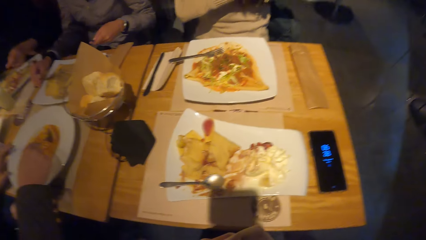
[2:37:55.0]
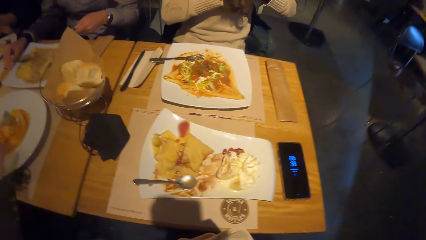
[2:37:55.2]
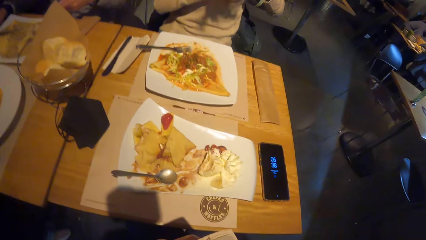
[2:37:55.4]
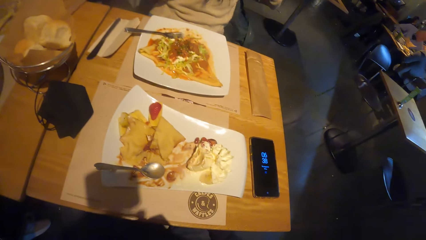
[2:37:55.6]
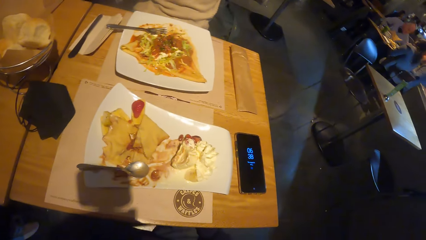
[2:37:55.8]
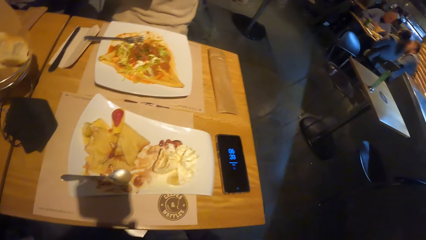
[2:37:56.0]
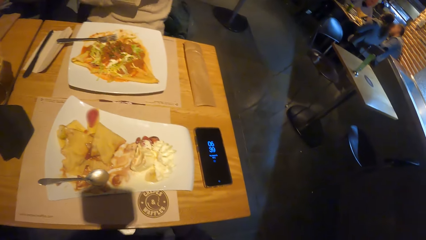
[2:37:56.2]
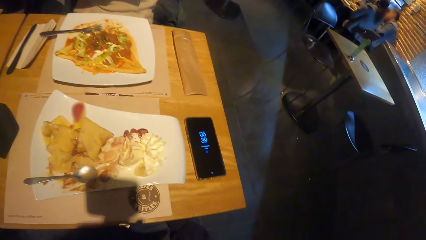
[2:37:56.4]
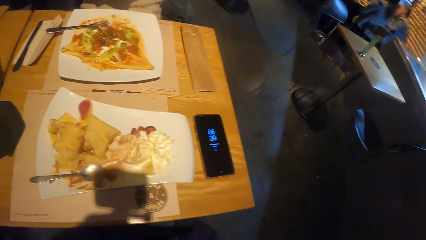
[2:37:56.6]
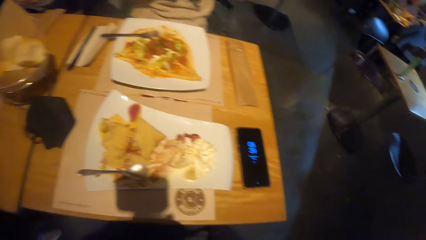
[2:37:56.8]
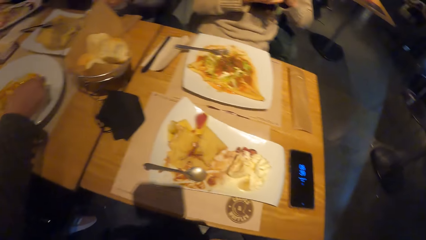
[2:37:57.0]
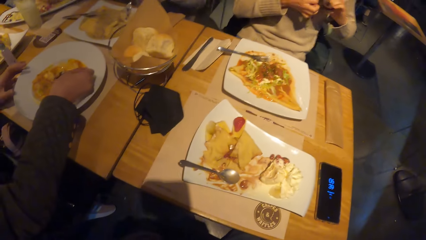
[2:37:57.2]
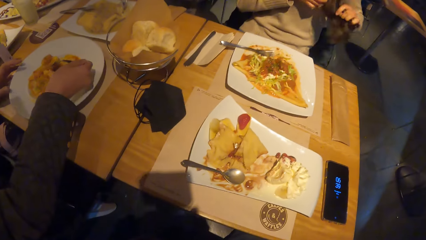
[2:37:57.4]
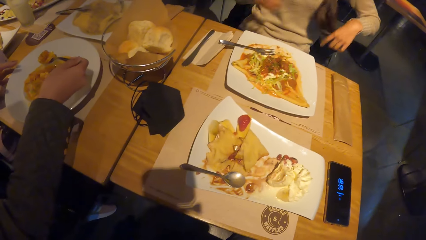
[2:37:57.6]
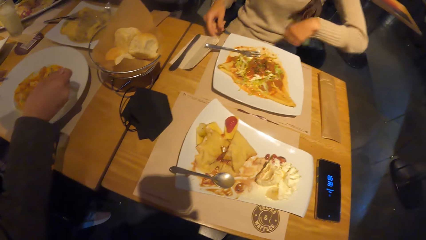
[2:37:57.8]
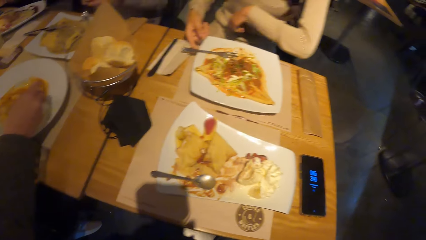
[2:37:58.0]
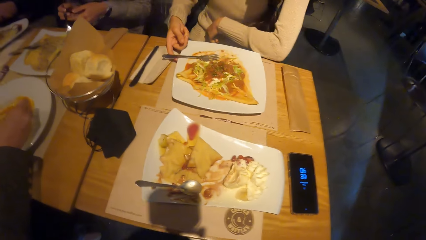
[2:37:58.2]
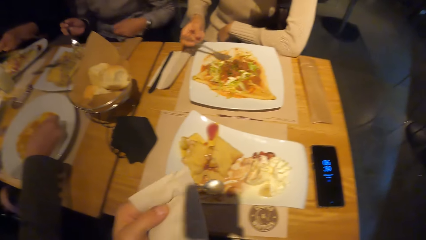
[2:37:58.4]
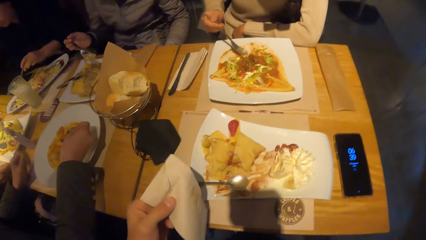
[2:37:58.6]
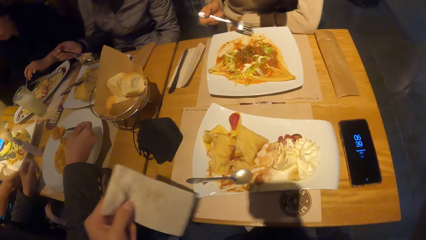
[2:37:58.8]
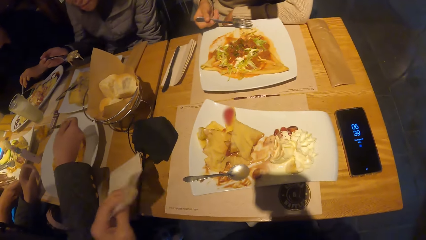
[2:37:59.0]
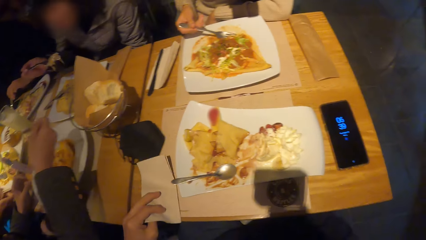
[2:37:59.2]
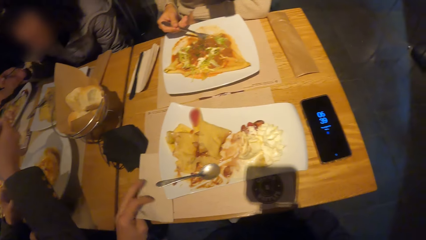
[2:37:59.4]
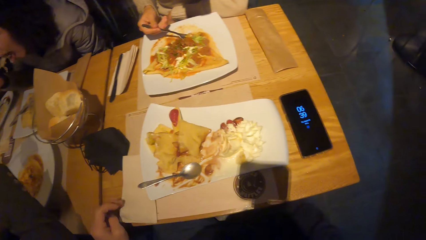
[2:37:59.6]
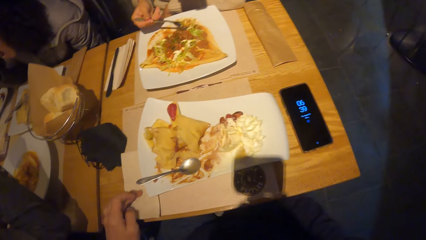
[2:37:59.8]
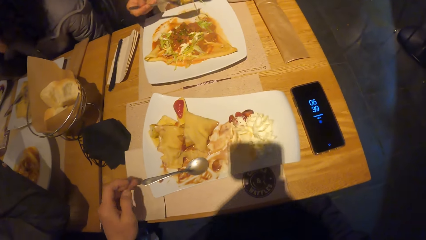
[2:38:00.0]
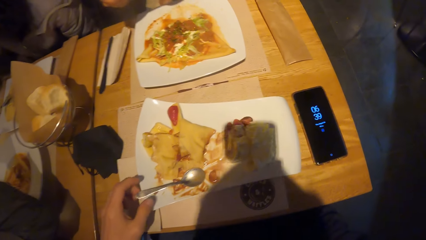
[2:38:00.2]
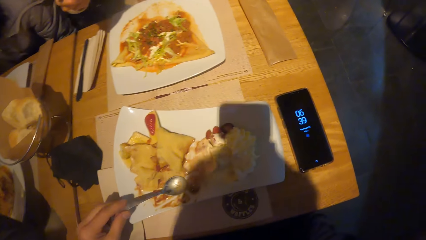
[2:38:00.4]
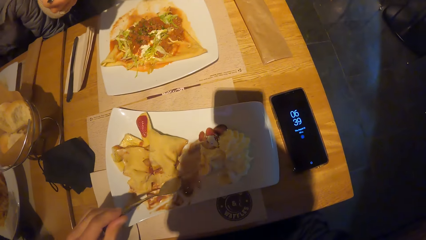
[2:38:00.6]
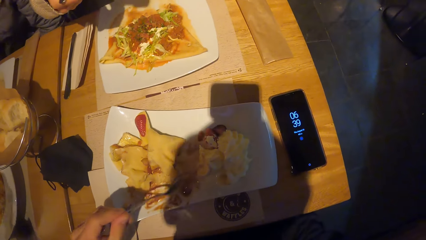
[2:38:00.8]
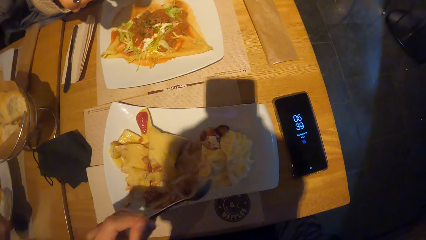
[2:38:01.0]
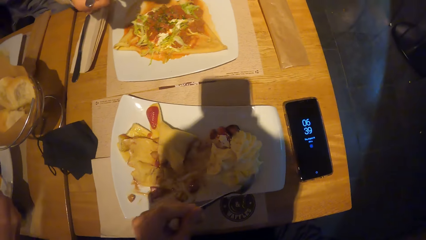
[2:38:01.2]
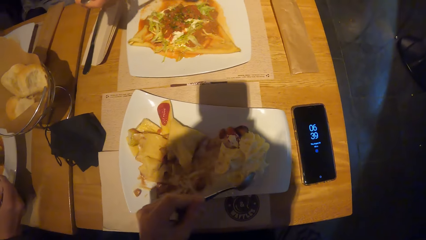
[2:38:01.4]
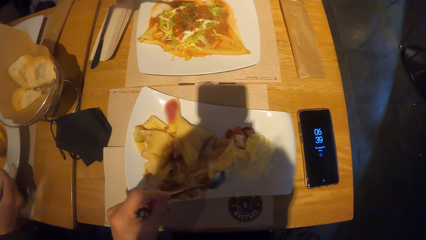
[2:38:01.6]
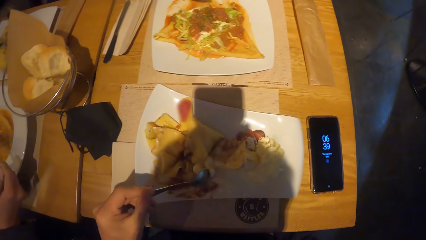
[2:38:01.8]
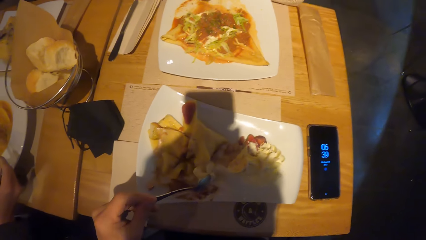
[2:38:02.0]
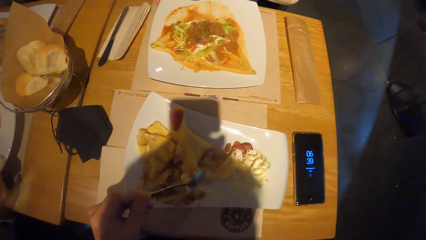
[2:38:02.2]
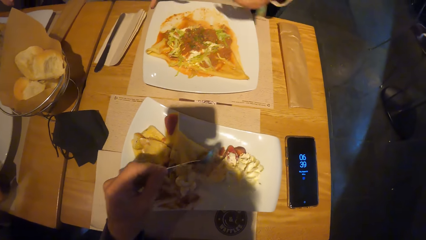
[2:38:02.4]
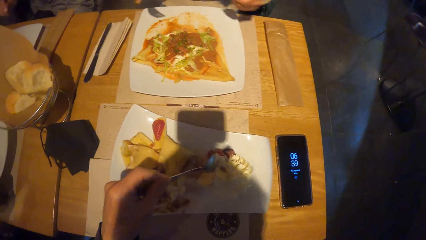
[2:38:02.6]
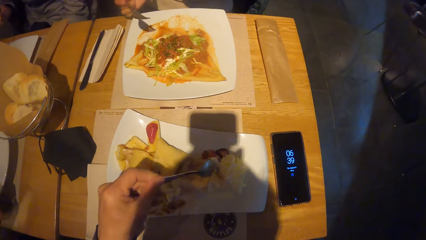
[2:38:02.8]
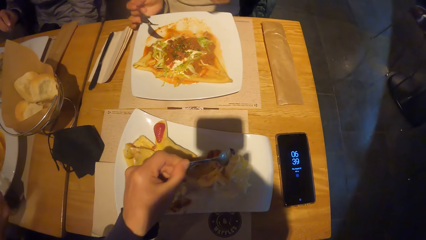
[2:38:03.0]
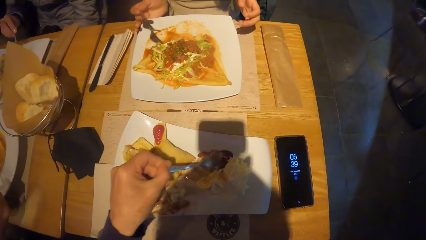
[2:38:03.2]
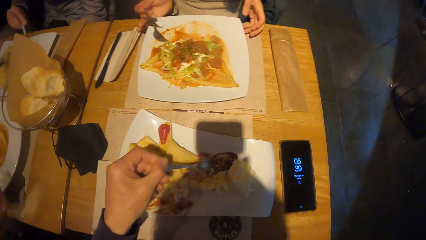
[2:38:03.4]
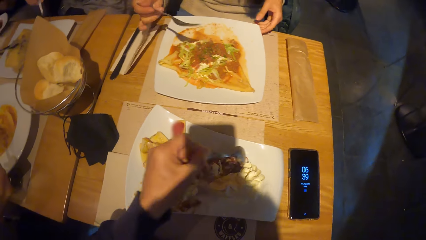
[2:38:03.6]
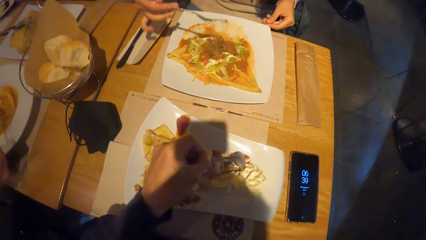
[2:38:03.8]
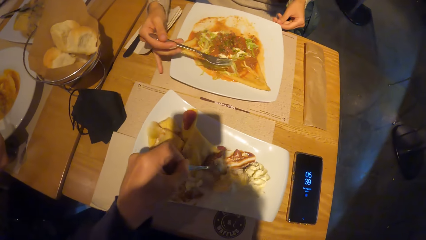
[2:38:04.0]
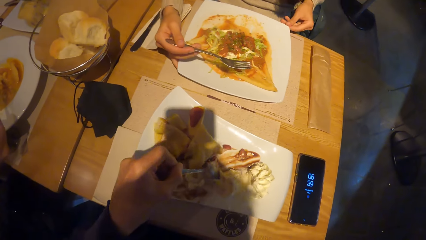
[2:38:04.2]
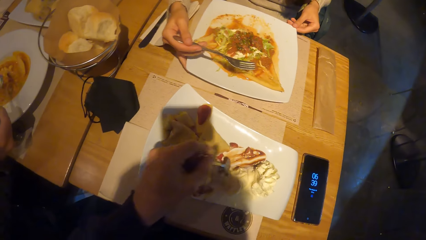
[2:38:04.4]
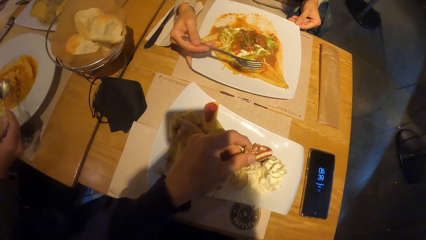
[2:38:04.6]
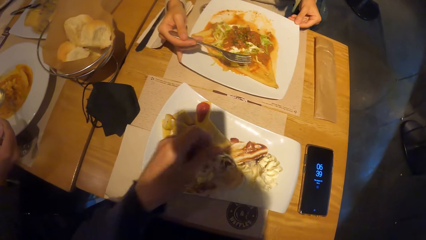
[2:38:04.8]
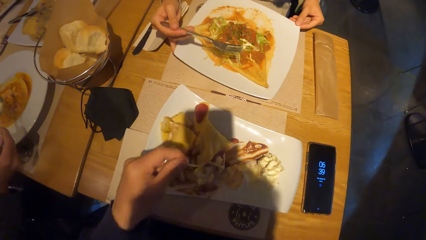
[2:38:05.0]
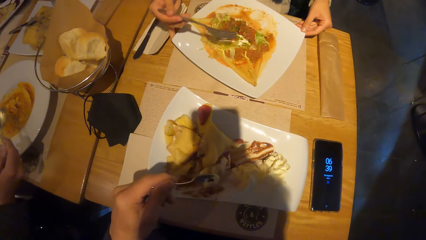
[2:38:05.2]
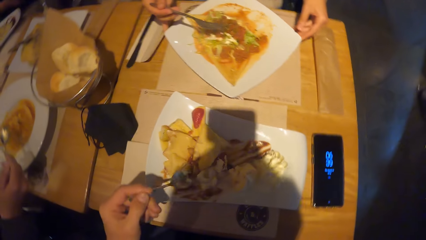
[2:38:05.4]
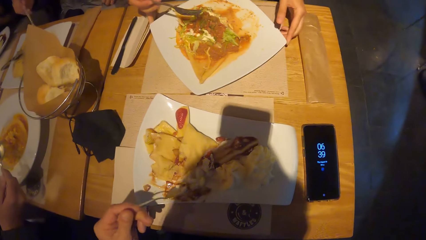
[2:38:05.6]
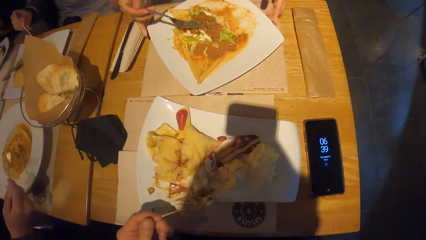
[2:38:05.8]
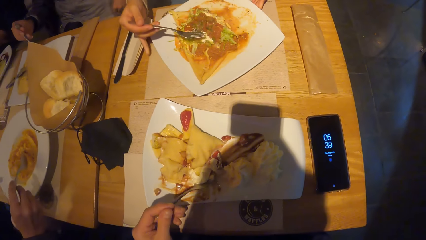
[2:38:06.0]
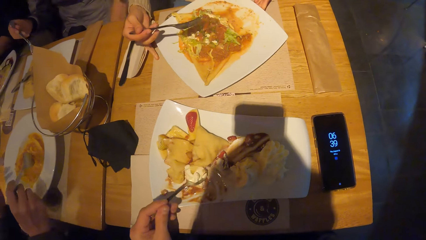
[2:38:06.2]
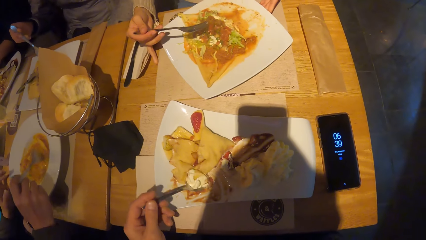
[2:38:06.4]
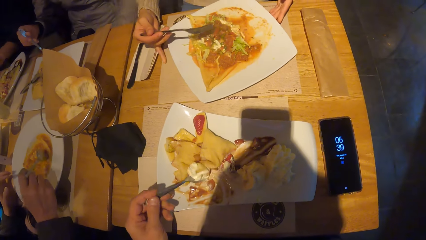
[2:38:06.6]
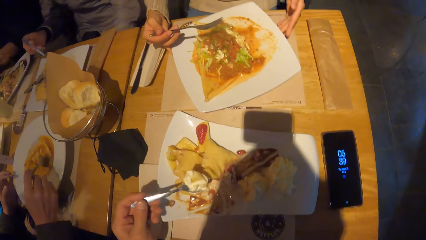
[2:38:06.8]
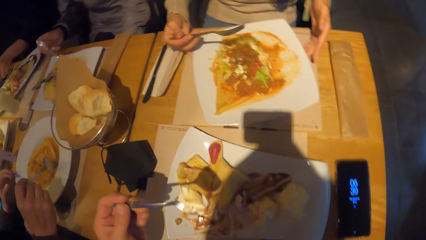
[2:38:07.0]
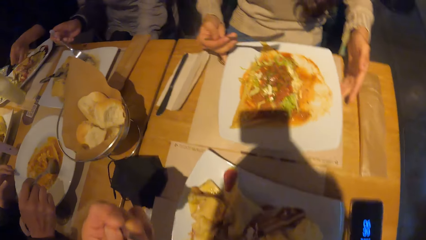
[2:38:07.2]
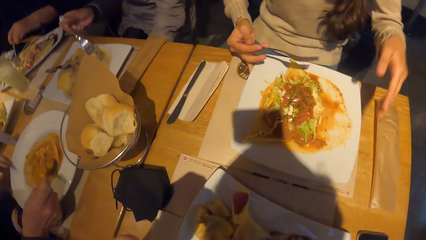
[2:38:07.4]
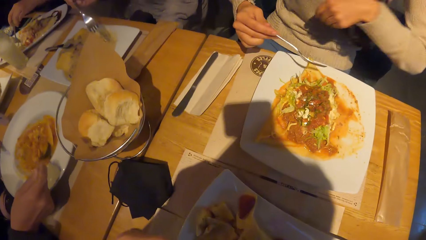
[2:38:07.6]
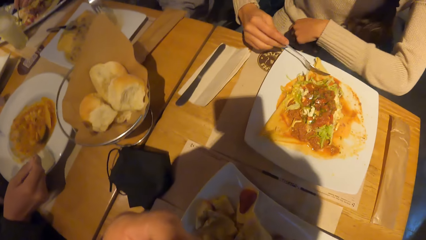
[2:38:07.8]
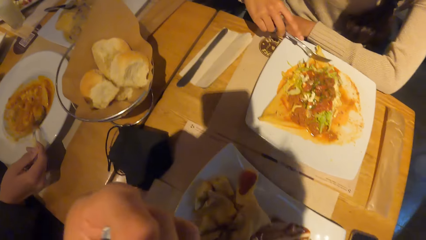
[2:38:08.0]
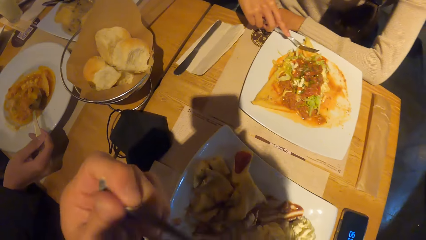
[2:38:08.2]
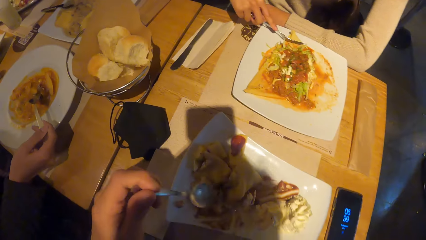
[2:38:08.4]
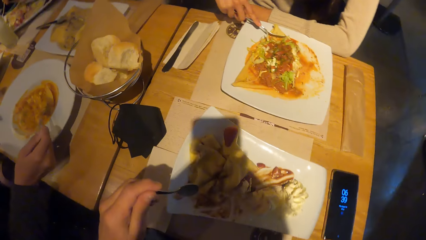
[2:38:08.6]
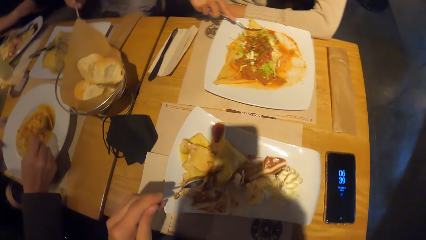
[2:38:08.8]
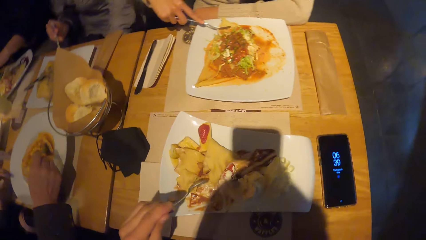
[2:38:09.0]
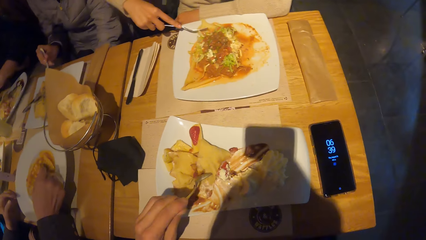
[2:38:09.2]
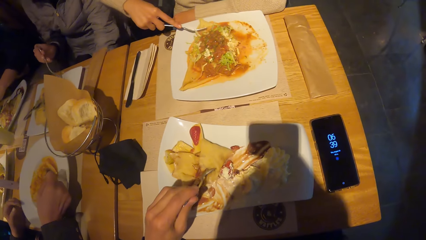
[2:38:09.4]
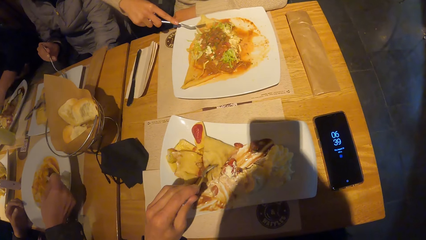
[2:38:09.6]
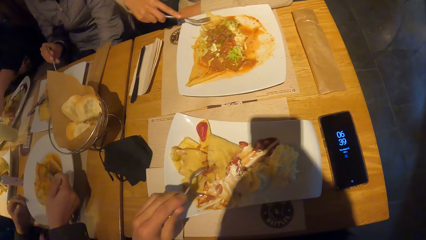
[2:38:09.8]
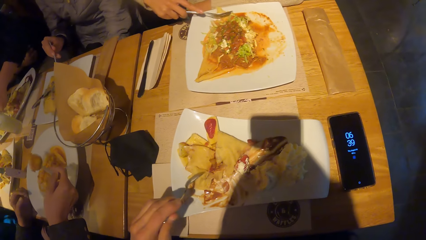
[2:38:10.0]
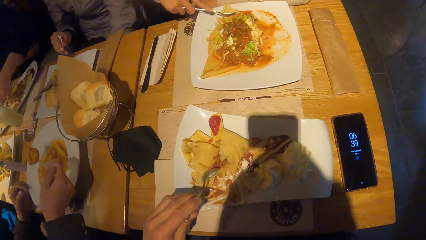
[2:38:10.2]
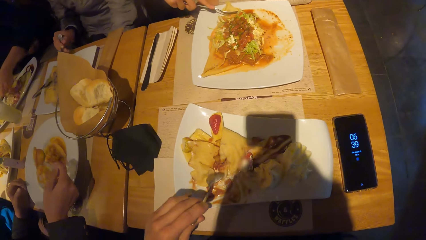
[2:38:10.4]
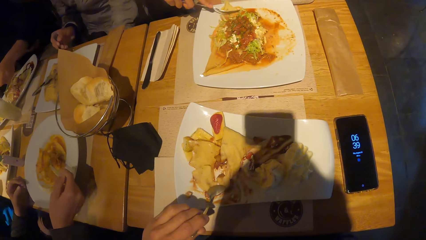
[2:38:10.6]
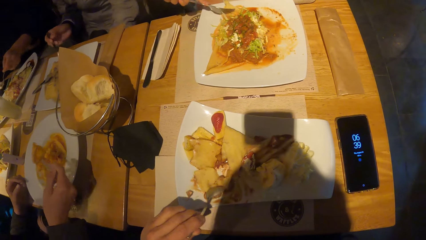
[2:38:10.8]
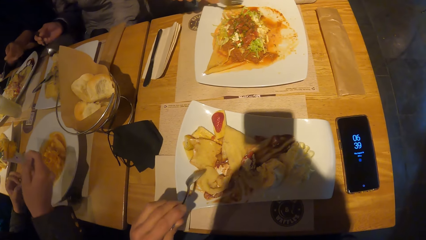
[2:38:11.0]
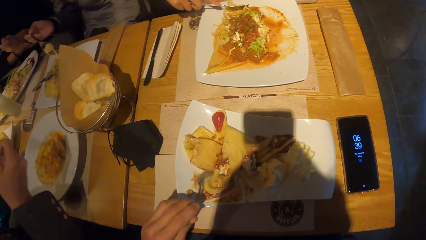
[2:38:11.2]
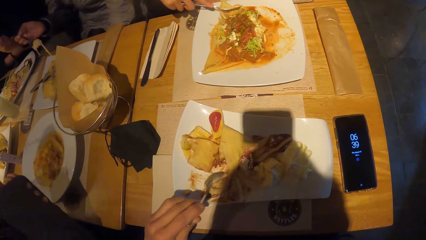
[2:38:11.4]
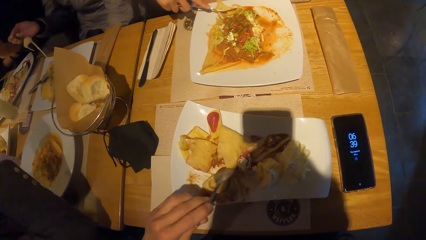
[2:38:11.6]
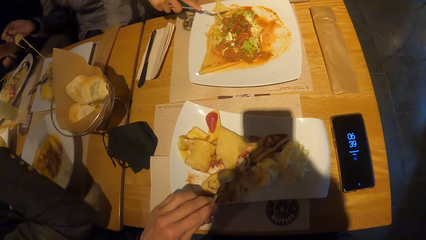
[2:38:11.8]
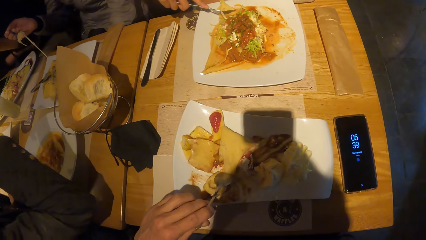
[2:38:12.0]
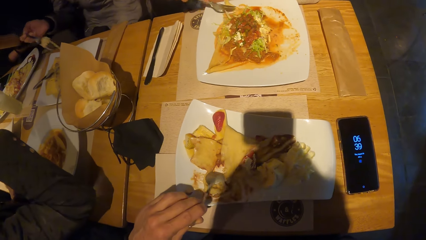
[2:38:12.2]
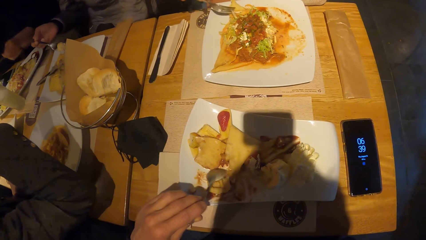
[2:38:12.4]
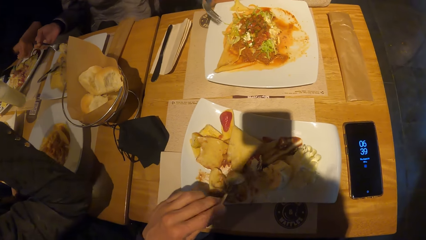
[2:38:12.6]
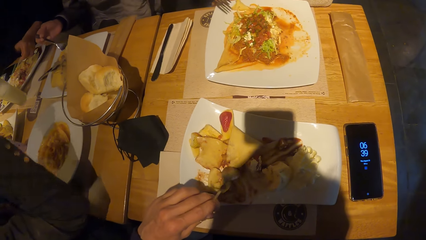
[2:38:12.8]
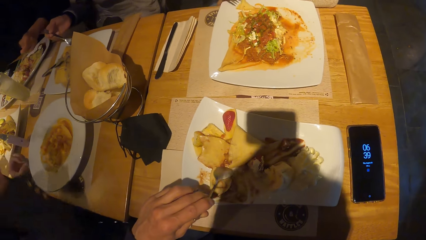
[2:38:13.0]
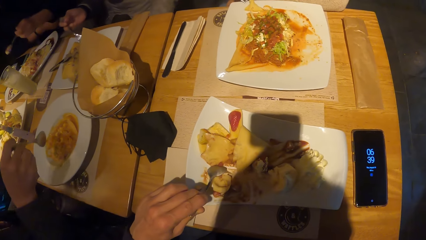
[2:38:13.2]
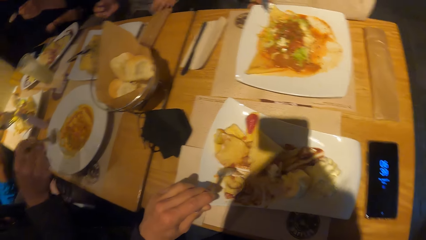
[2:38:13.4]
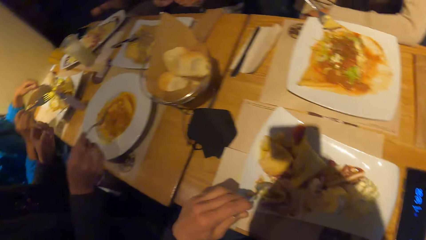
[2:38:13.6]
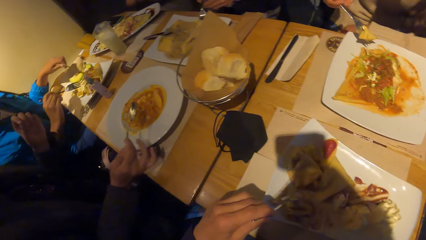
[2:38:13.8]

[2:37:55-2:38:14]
The camera wearer looks around the hotel. A woman holds a fork on the plate with her right hand. The camera wearer places the serviette on the table with the left hand. The woman eats the pizza with the fork in her right hand. The camera wearer holds the spoon in the plate with his left hand. The woman turns the plate on the table with both hands. The camera wearer gathers the food together, scoops the food with the spoon and puts a spoon of food in the mouth. He looks at the time on the phone. He gathers the food together.
